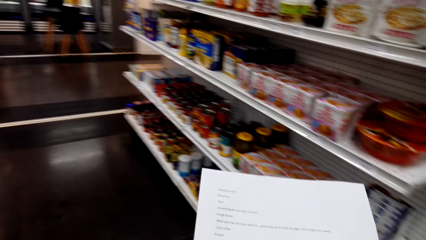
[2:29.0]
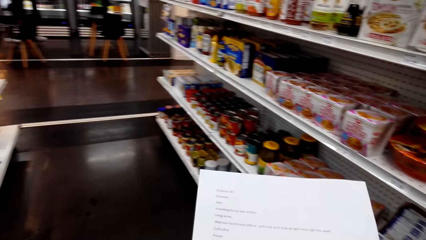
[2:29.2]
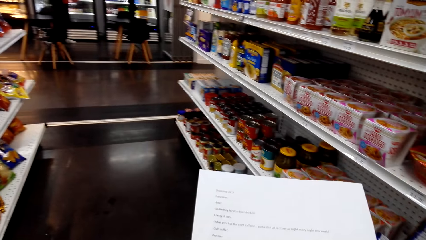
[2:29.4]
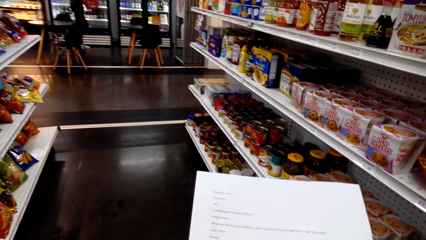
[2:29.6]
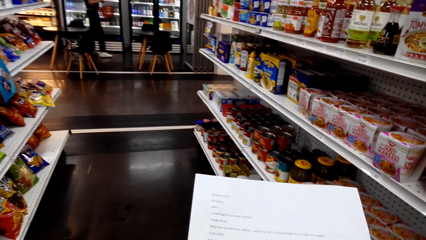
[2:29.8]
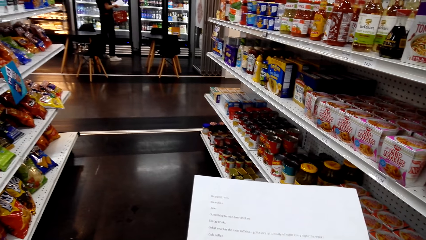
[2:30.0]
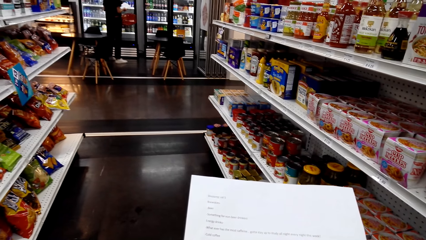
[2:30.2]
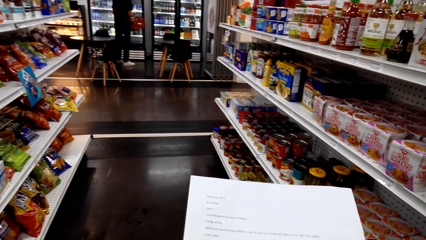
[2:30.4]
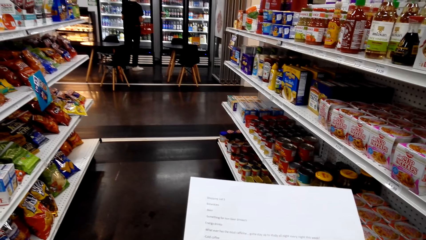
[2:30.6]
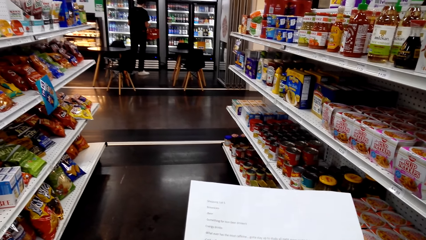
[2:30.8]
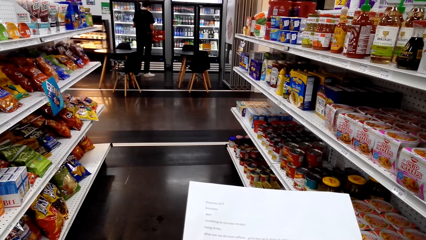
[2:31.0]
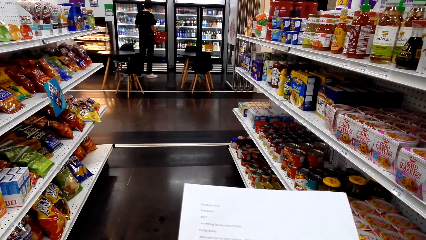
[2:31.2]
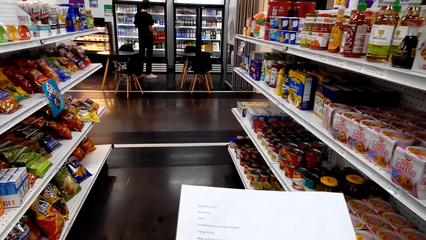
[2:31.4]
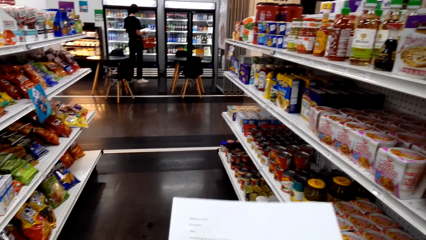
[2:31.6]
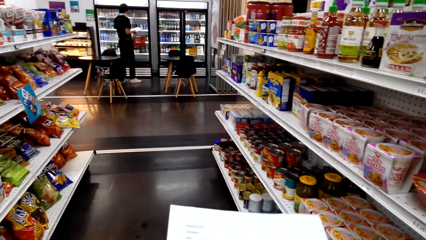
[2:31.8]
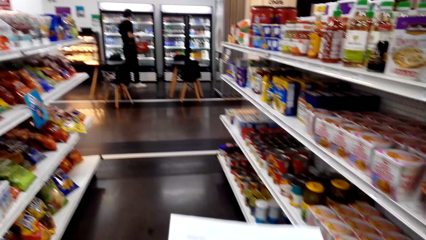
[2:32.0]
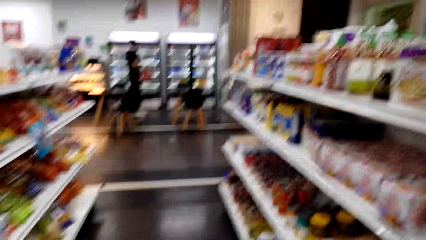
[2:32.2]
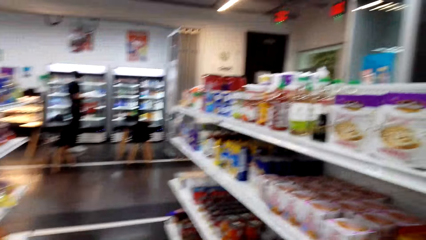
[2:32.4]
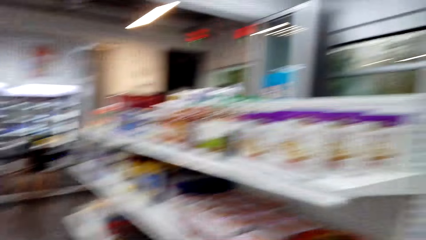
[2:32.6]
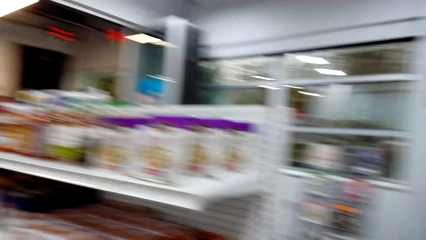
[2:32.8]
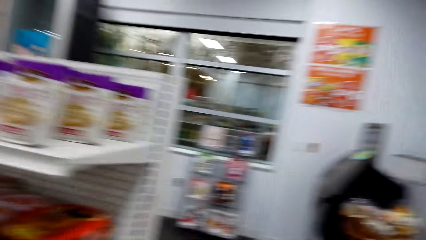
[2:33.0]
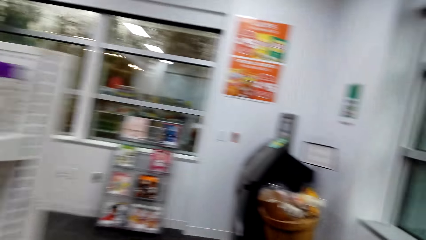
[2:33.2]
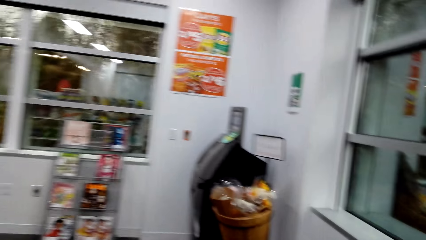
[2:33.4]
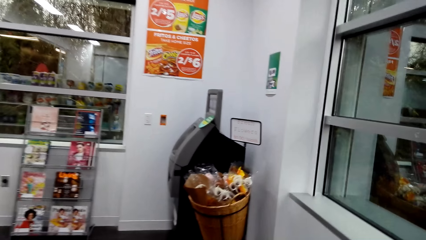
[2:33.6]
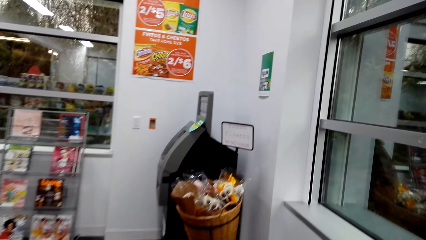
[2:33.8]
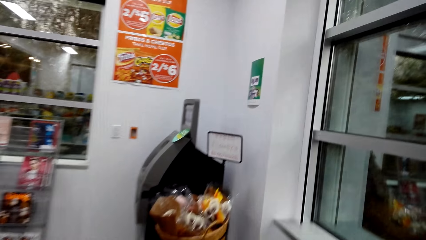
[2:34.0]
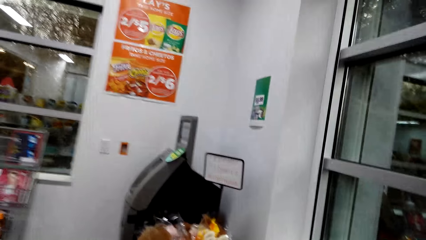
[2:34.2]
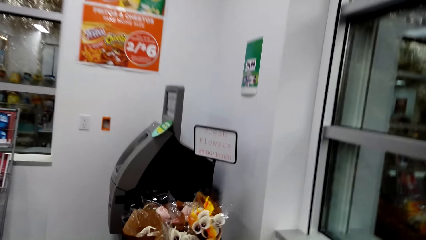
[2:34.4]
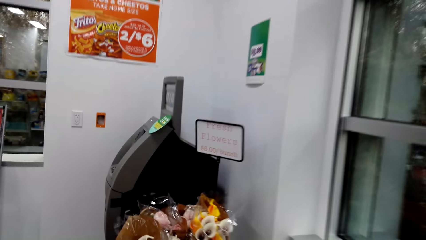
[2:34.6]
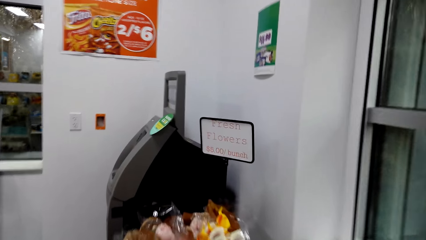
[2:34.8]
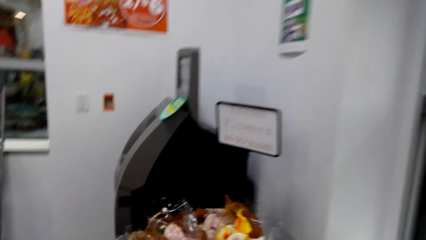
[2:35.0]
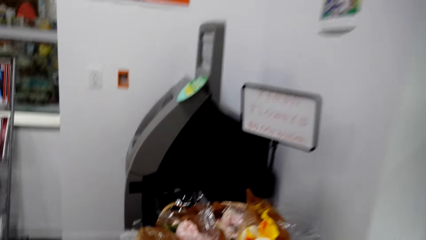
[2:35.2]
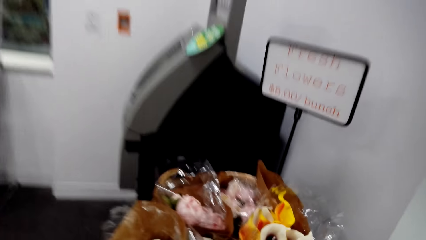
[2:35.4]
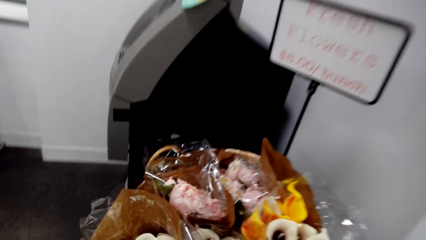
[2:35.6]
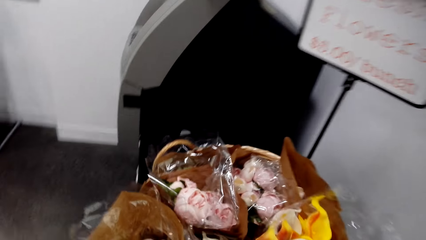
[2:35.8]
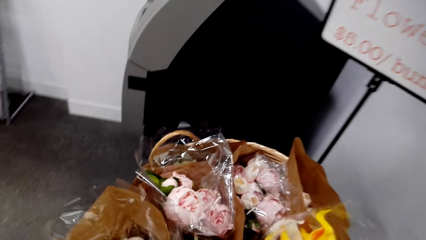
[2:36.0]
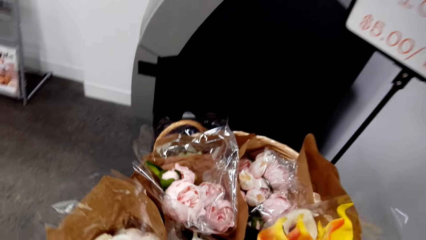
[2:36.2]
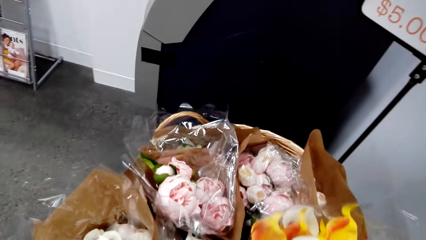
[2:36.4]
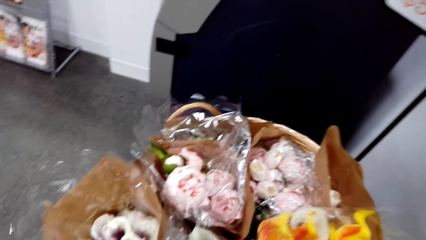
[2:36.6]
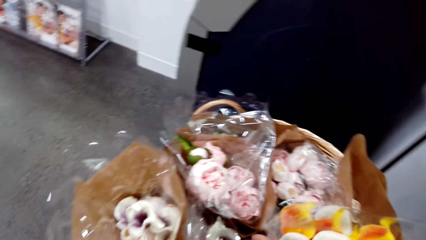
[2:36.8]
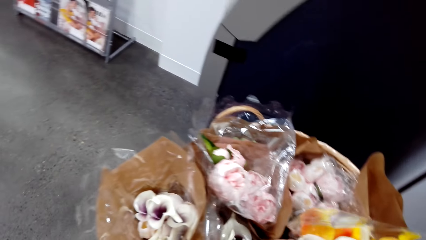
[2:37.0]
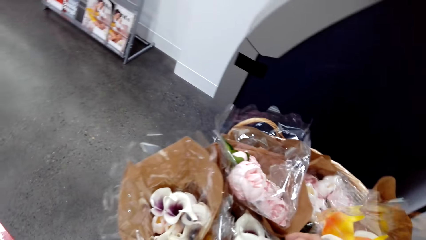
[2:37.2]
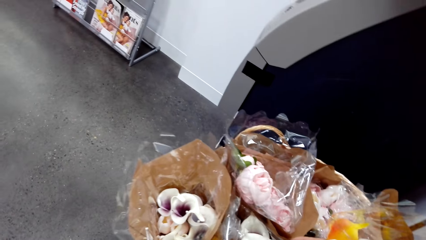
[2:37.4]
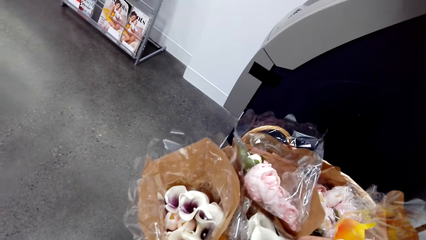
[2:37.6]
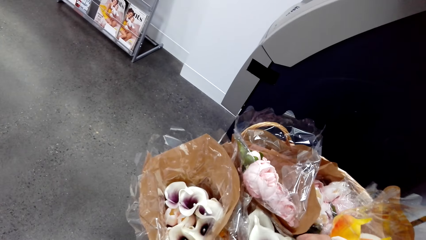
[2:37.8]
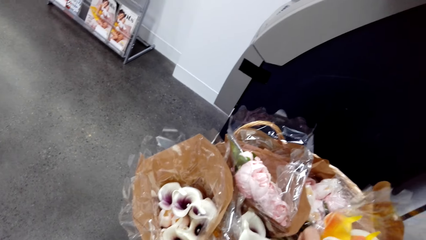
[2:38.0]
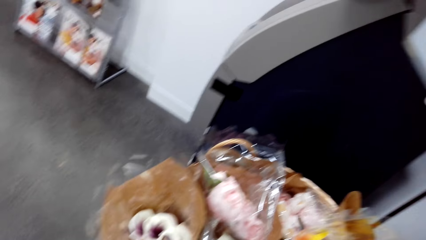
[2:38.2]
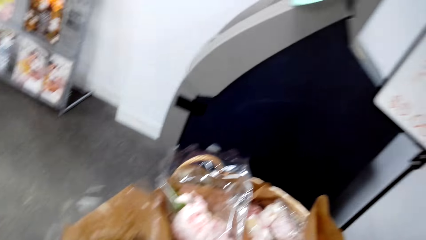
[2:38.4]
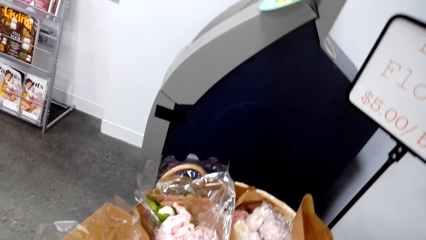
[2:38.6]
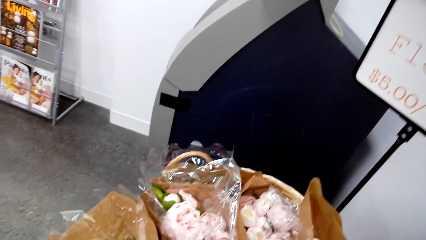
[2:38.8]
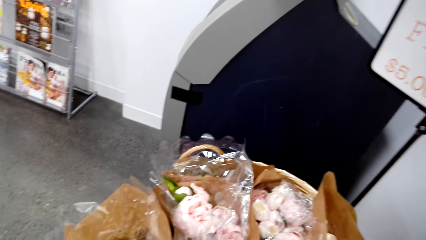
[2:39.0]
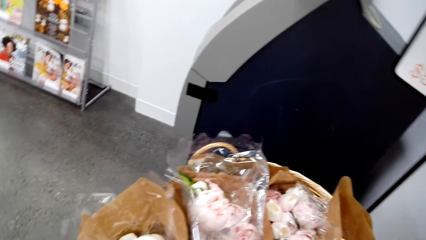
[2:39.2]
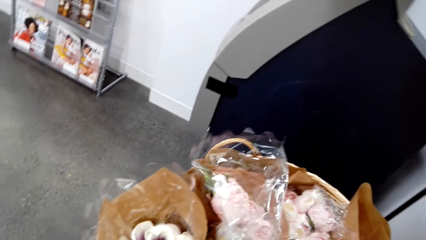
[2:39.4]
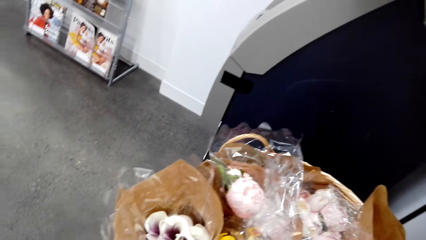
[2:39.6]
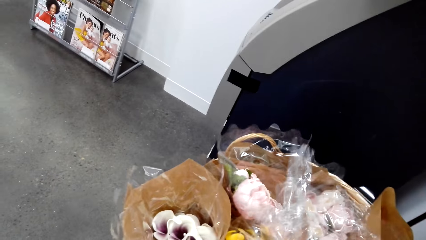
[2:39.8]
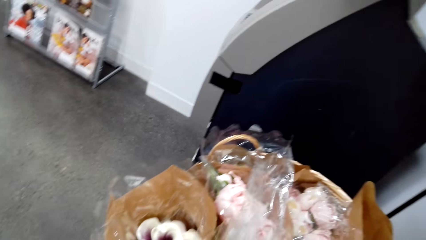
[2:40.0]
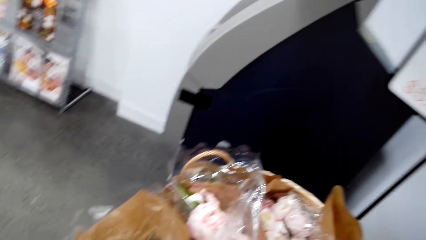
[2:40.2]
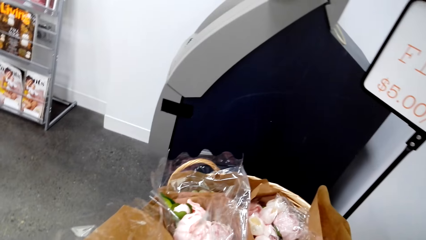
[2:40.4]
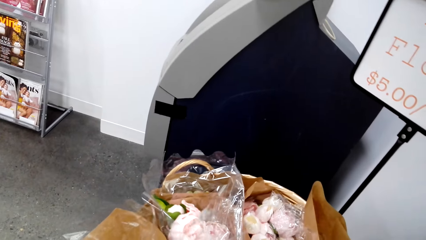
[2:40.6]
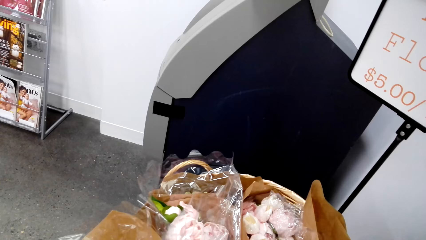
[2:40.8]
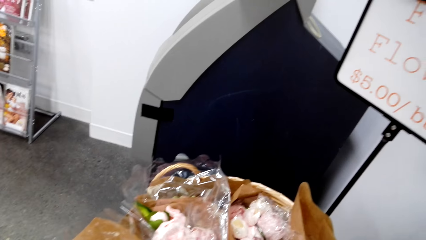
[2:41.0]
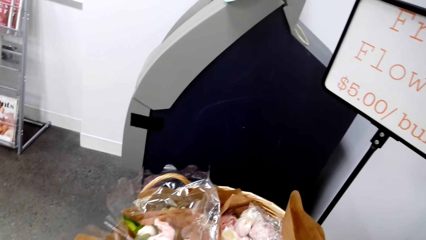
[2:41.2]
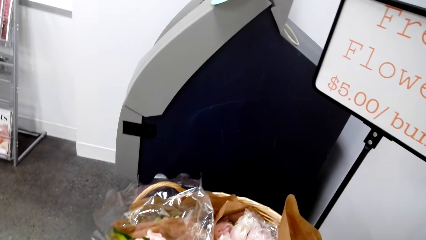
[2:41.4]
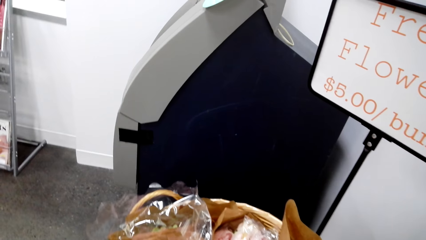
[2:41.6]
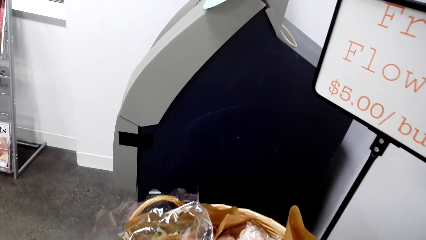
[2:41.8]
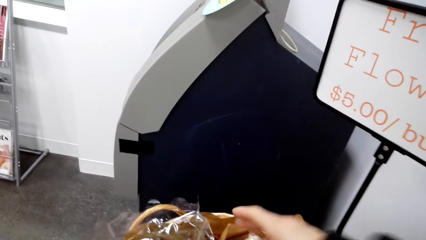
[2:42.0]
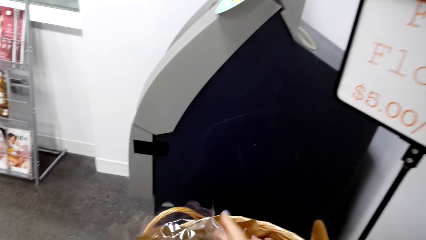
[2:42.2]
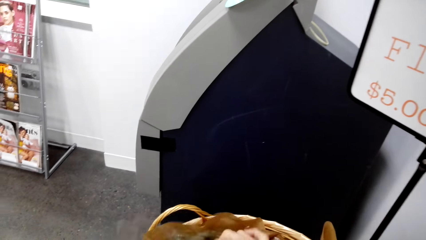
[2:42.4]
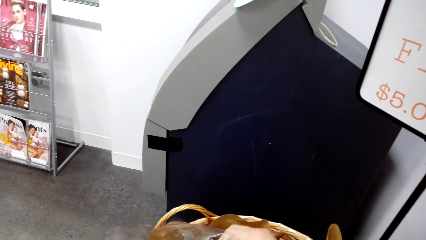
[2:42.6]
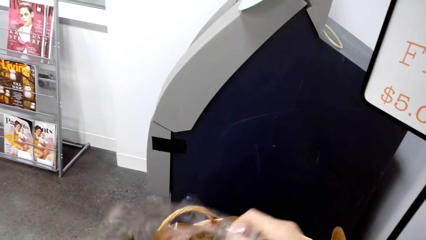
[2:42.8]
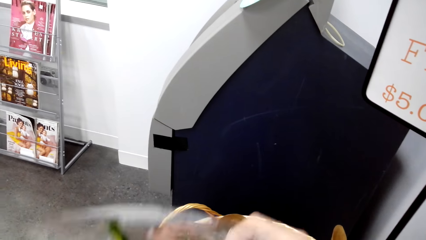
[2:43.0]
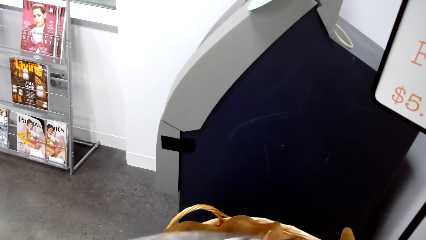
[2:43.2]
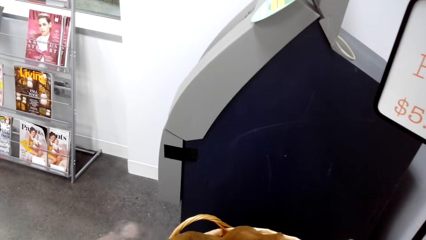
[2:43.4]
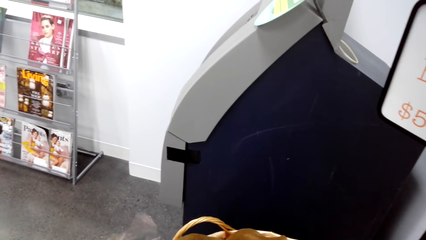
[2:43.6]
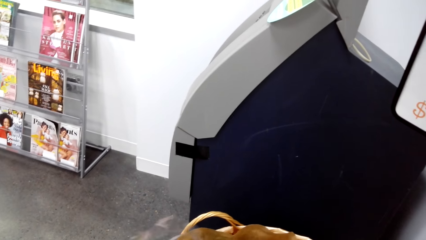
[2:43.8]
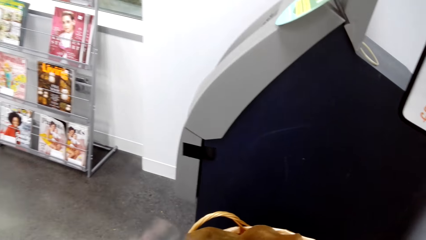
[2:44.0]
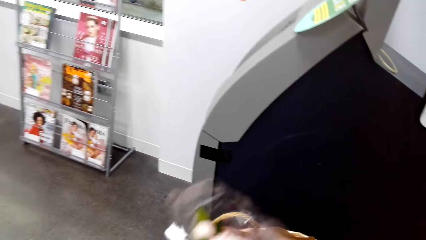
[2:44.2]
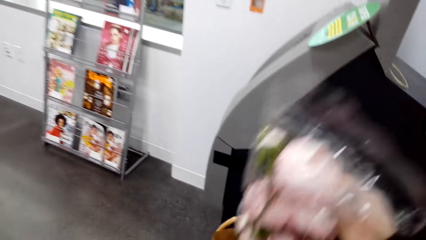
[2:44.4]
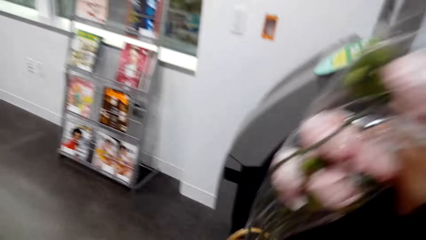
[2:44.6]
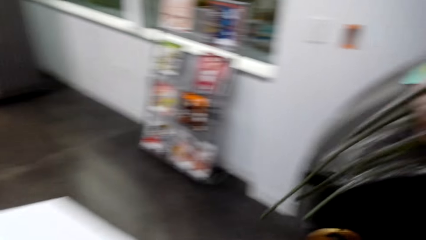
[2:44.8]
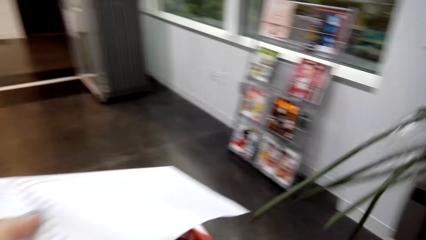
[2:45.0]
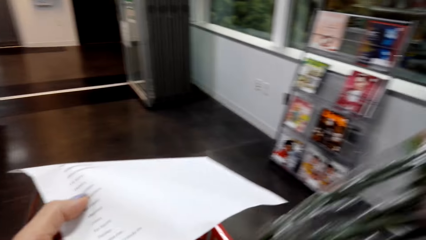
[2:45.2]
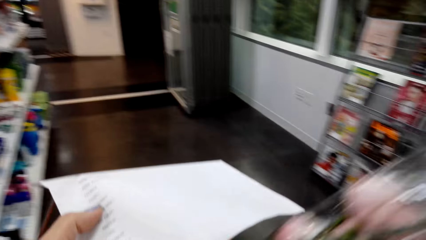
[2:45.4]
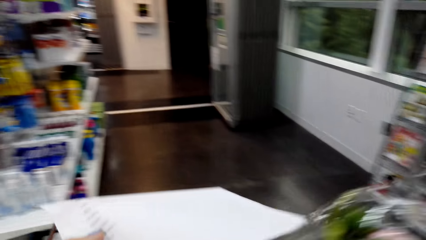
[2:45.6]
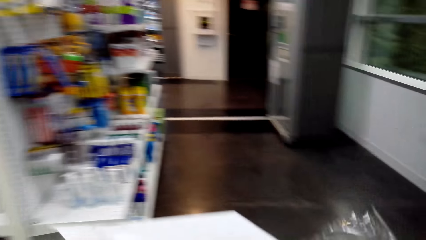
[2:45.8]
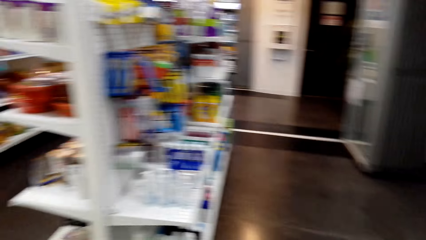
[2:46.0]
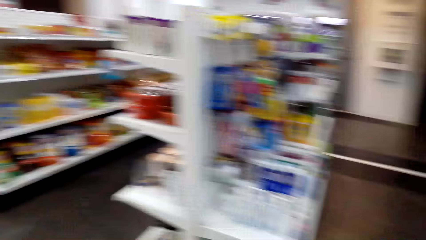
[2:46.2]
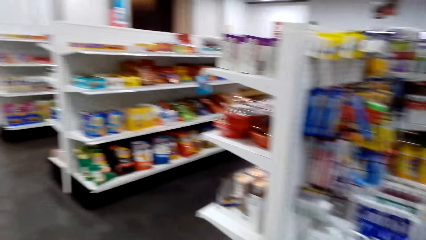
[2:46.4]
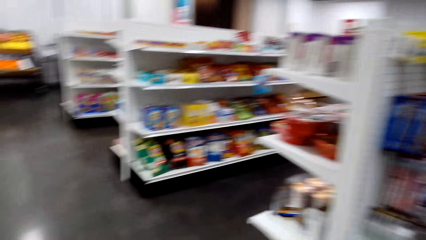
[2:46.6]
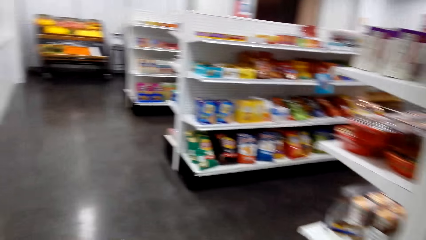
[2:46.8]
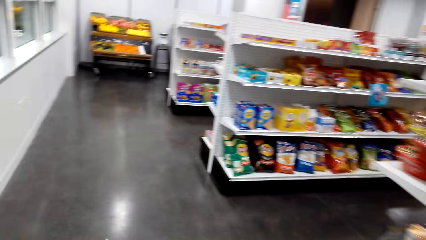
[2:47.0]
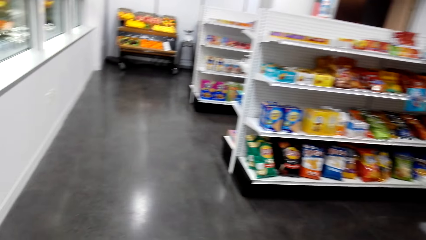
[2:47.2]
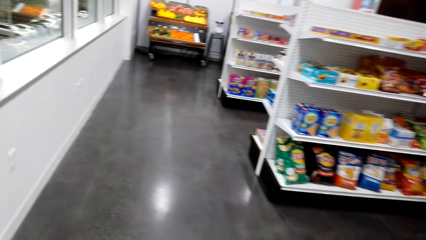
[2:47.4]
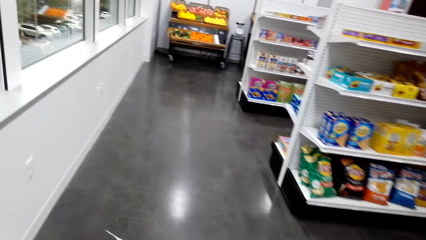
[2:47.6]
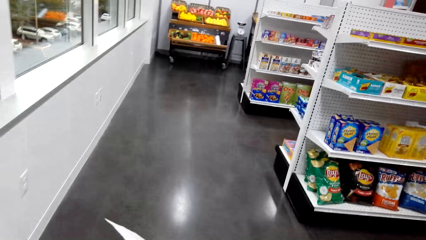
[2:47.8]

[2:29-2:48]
The camera wearer looks around a supermarket. They read the shopping list. They walk around the supermarket. They pick up a flower. They adjust the flower in a basket. They walk around the supermarket. They put the flower in the trolley.
